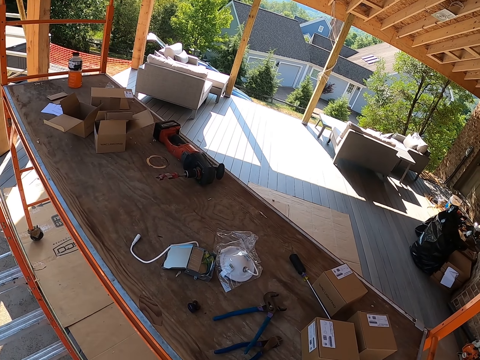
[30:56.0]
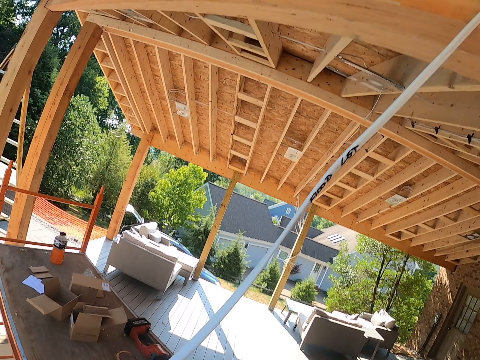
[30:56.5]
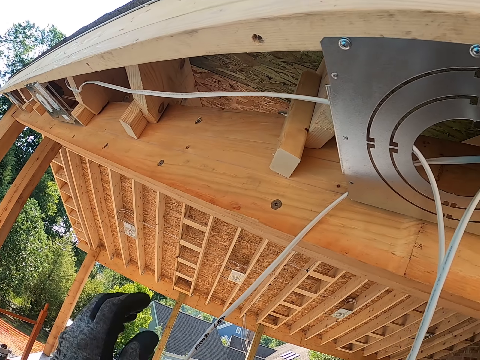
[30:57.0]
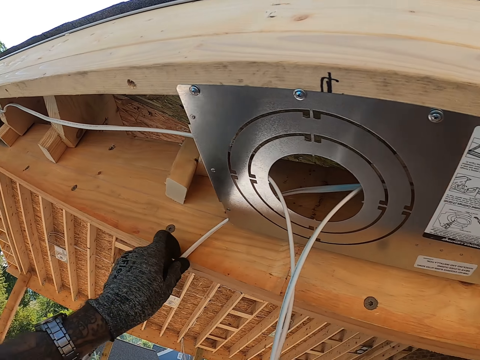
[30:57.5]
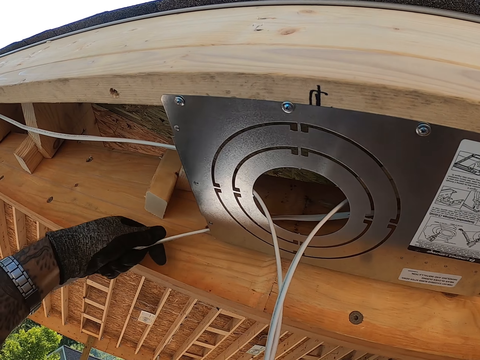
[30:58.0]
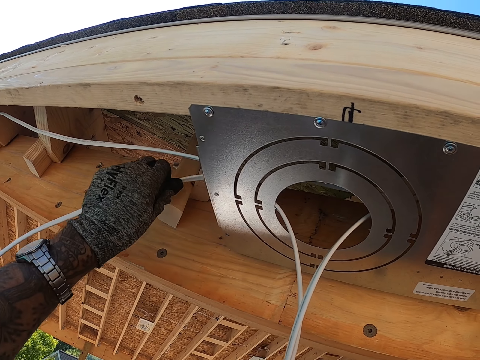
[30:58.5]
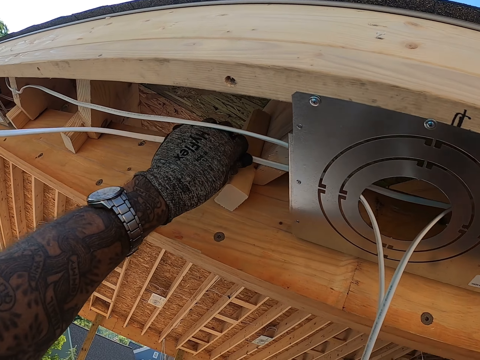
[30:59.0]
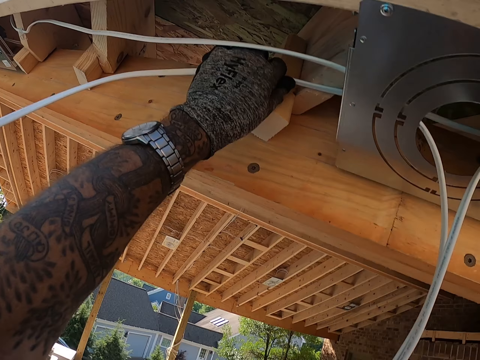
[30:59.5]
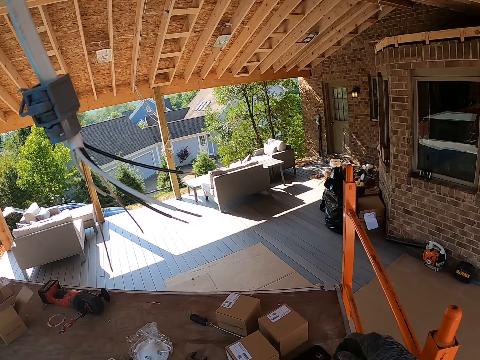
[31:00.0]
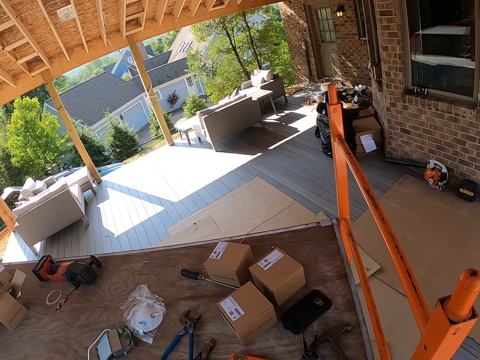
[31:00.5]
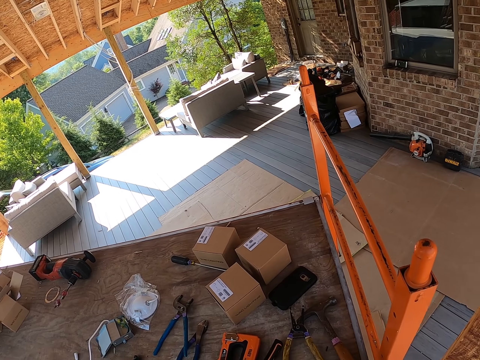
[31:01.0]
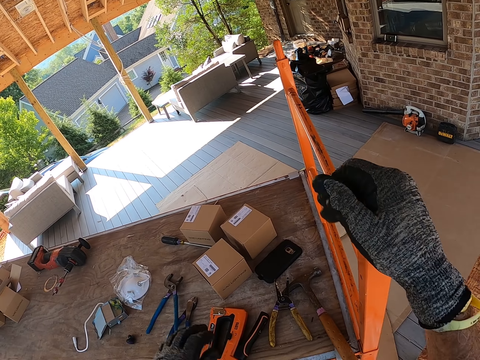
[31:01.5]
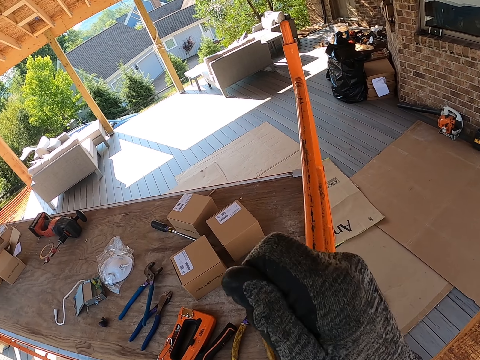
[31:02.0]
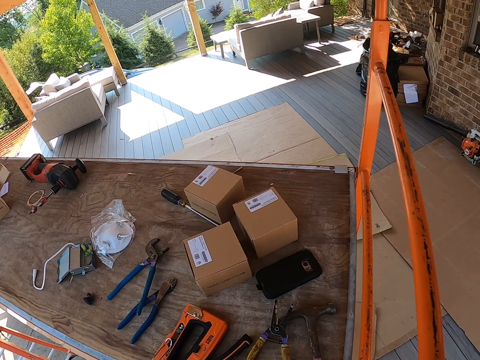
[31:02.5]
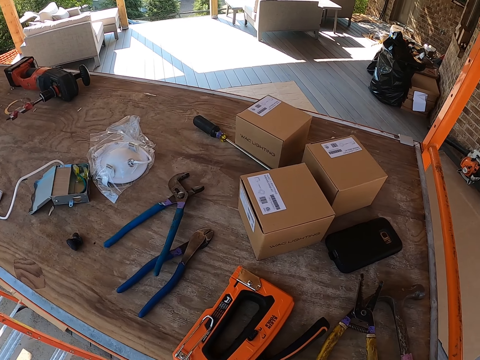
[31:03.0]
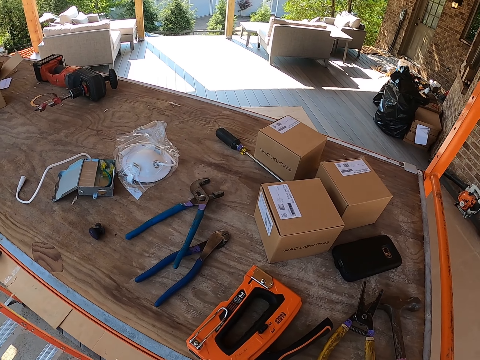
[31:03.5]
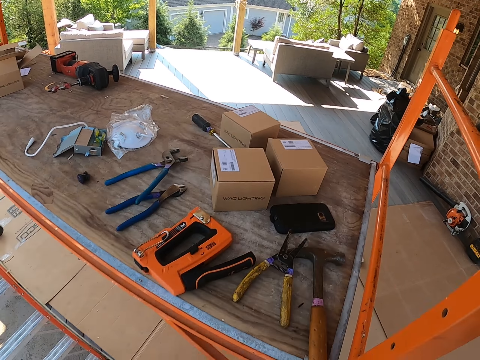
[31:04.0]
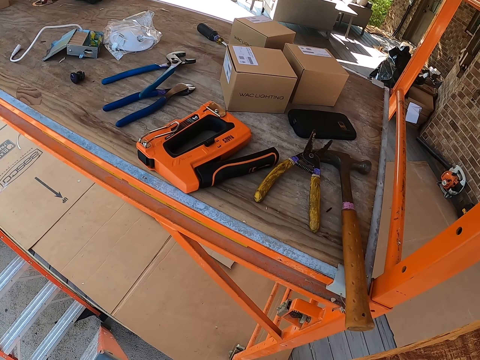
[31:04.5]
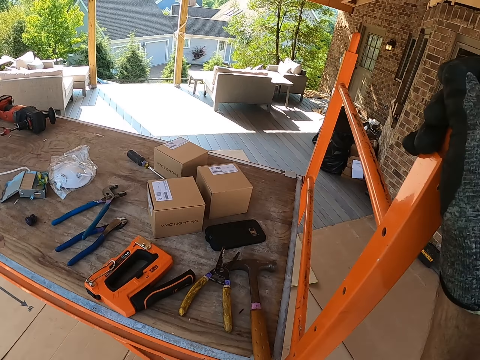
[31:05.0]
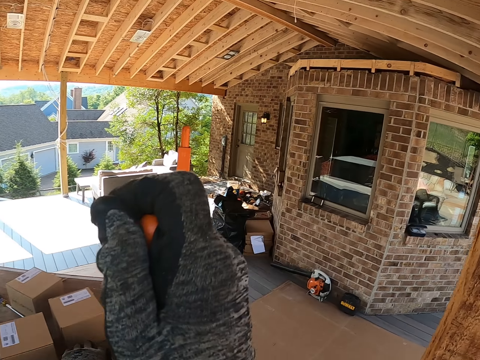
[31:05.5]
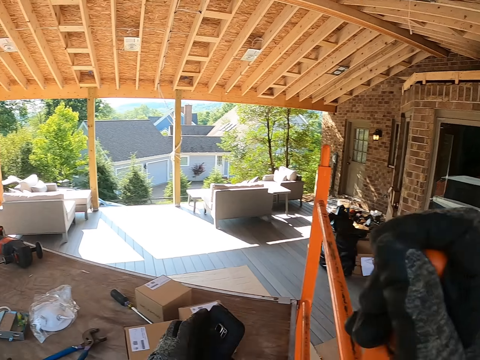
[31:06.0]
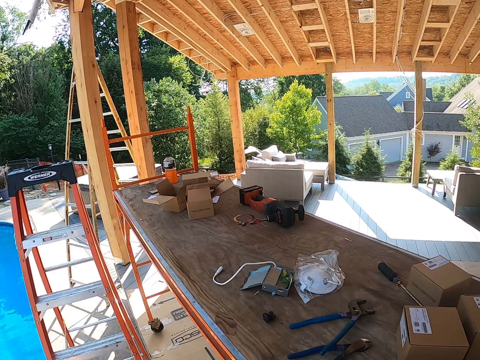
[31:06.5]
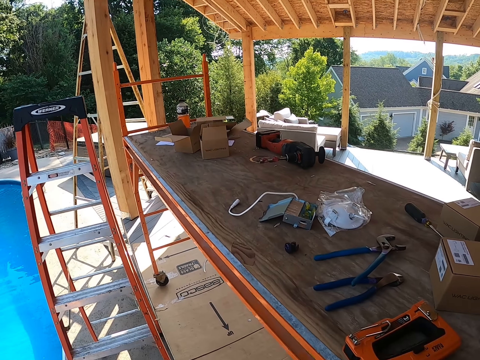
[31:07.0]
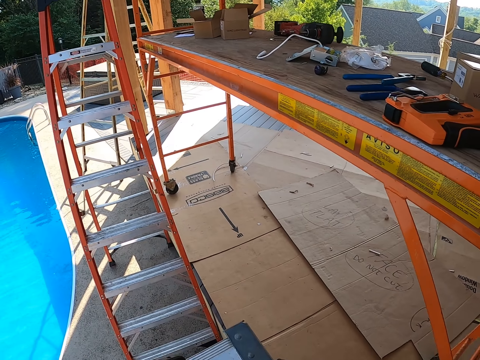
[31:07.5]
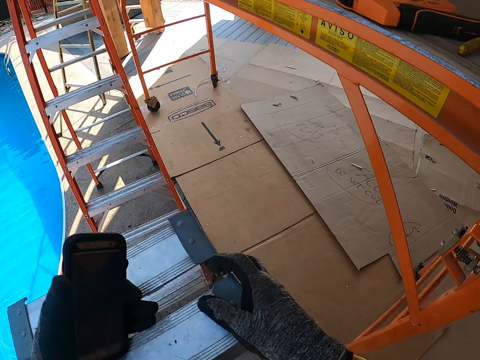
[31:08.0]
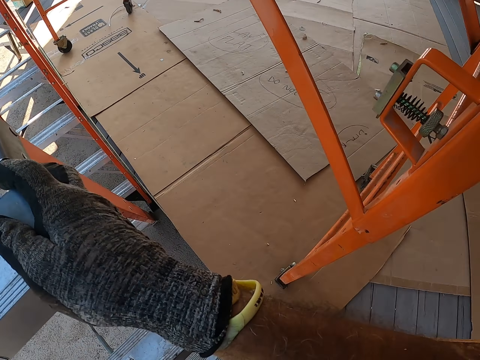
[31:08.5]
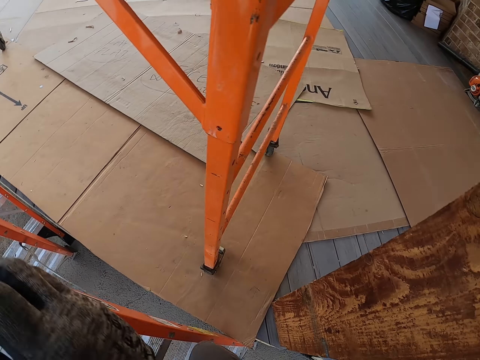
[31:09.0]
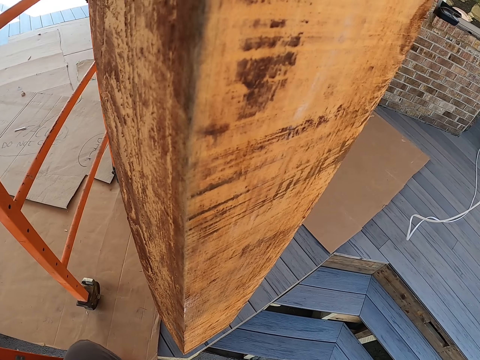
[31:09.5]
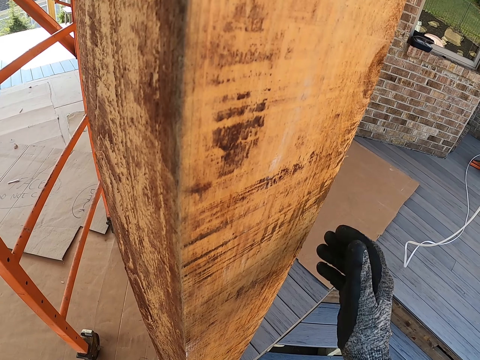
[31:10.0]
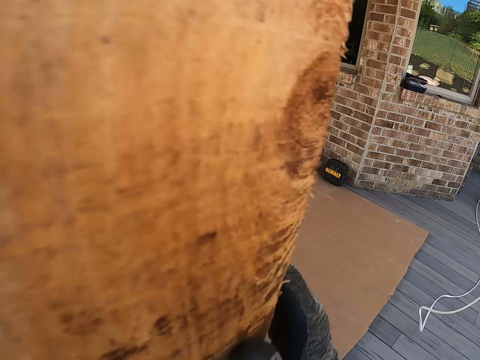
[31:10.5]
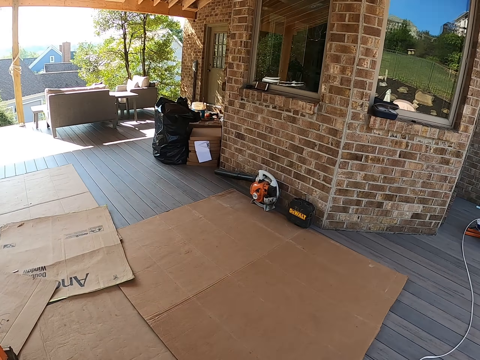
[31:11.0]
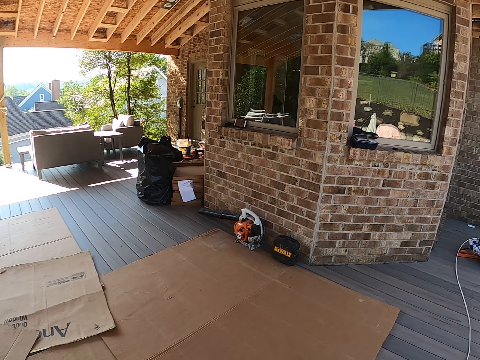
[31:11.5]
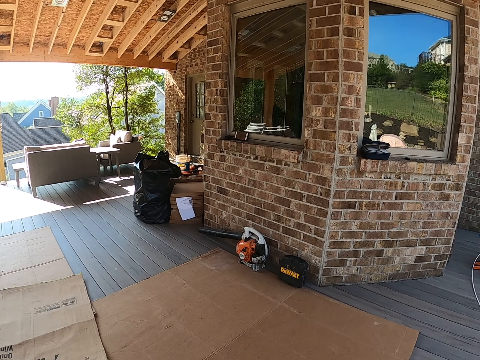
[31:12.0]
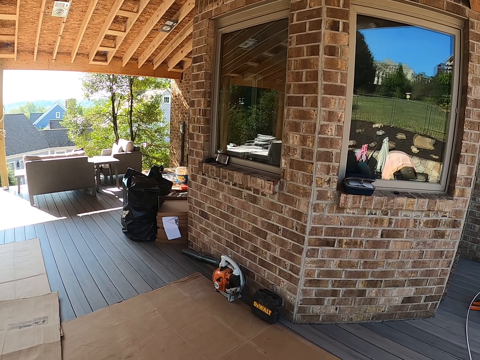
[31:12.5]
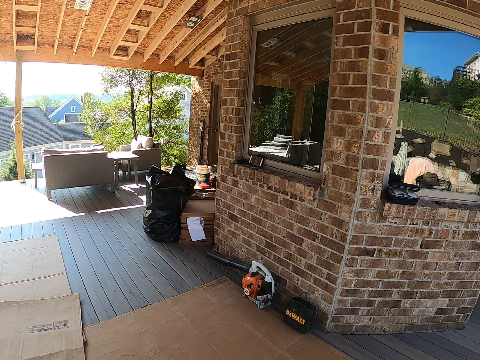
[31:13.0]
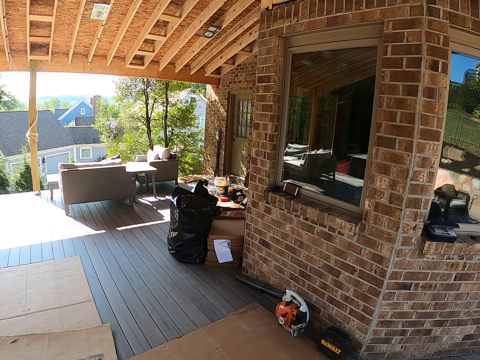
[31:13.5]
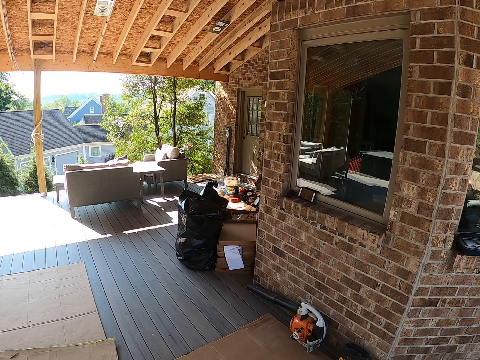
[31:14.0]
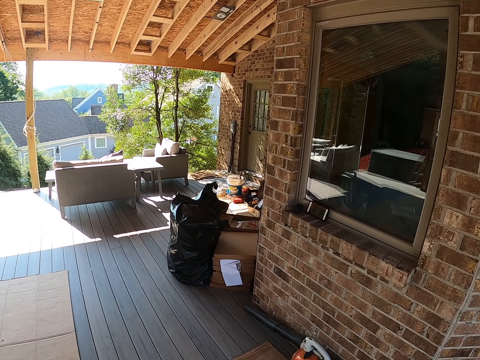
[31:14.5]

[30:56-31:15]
The camera wearer looks around. They hold the cable. They place the cable on wood. They place their hand on the table. They look around. They climb down the stairs. They hold the wood. They walk around the compound.

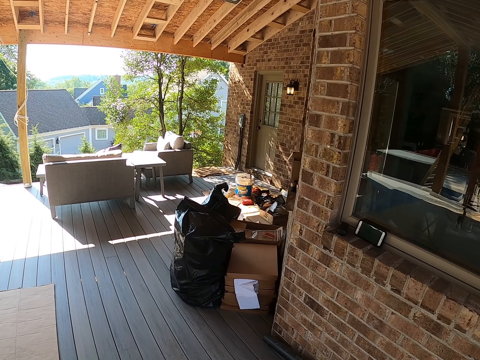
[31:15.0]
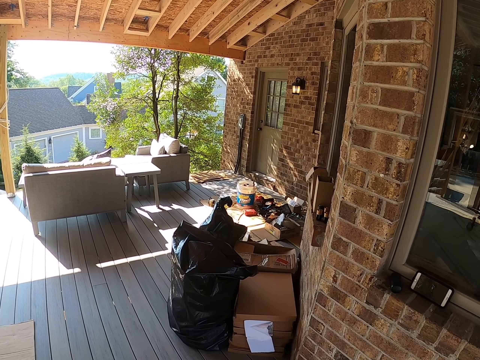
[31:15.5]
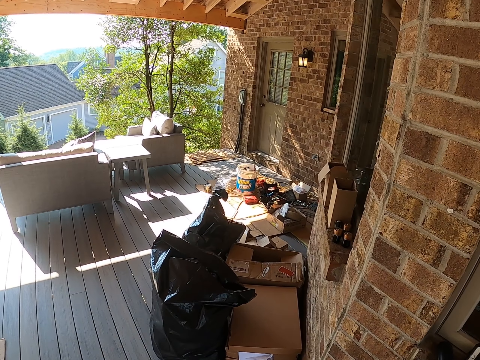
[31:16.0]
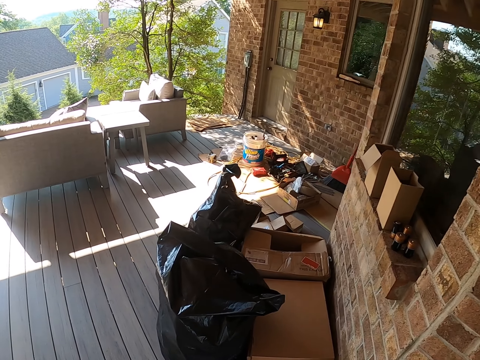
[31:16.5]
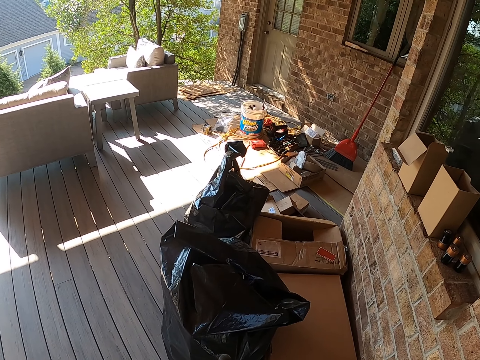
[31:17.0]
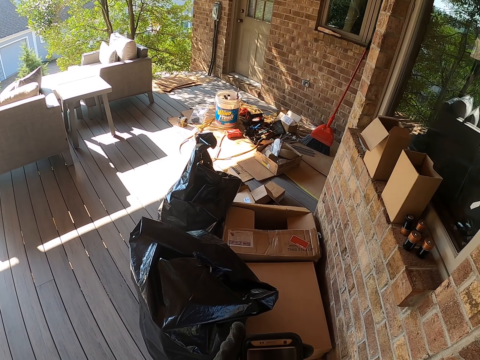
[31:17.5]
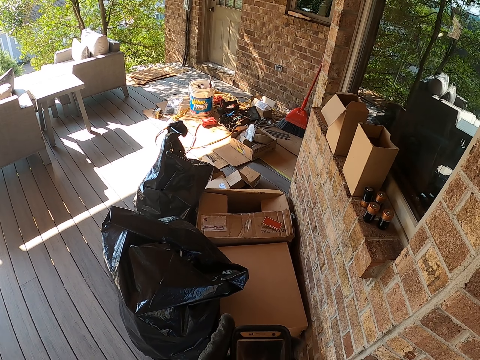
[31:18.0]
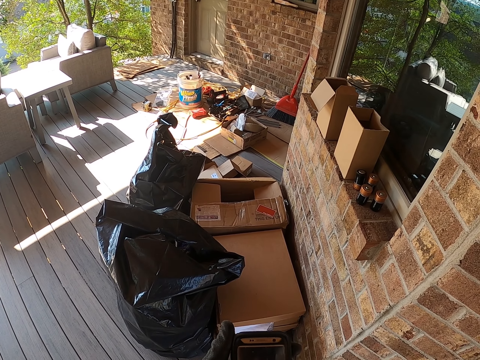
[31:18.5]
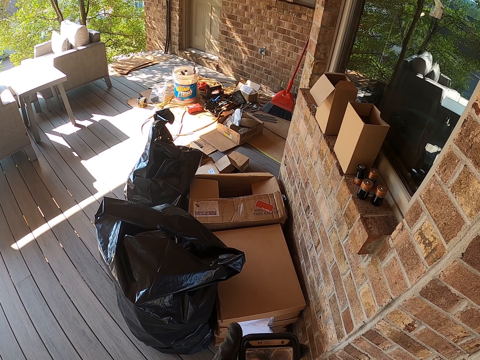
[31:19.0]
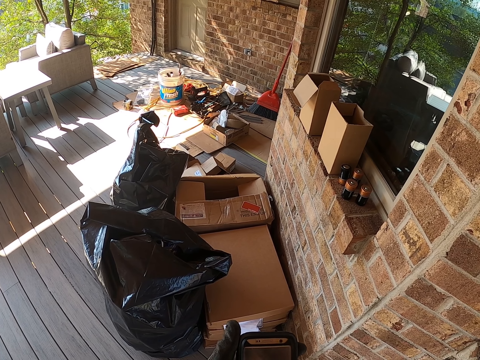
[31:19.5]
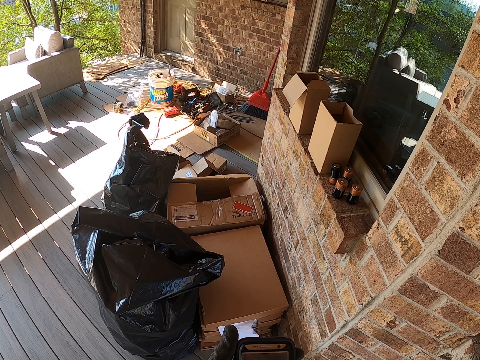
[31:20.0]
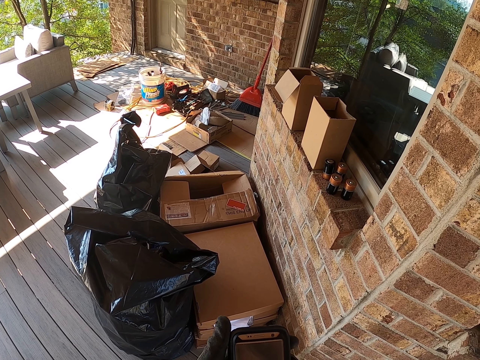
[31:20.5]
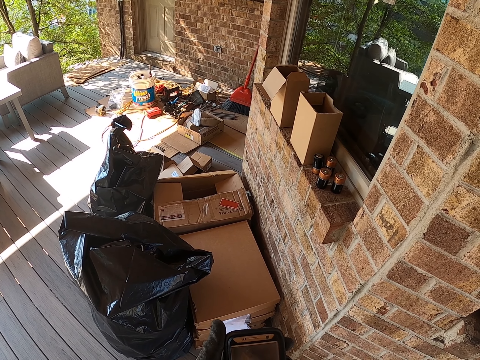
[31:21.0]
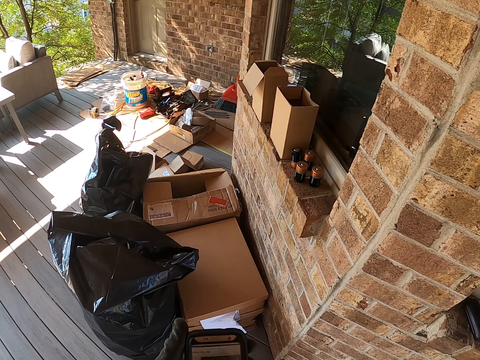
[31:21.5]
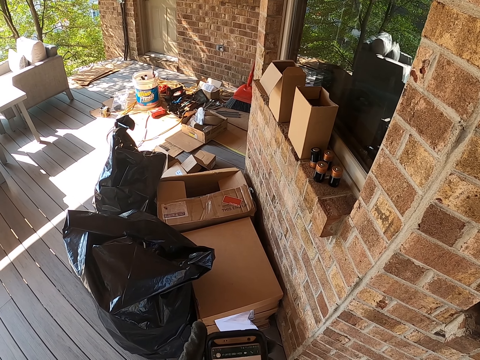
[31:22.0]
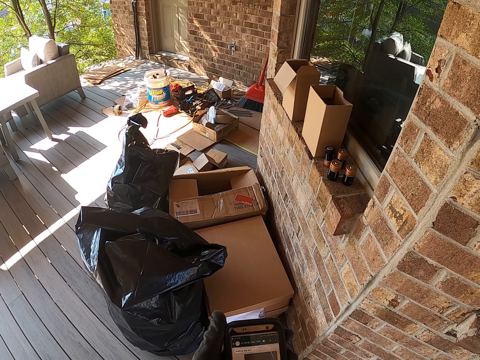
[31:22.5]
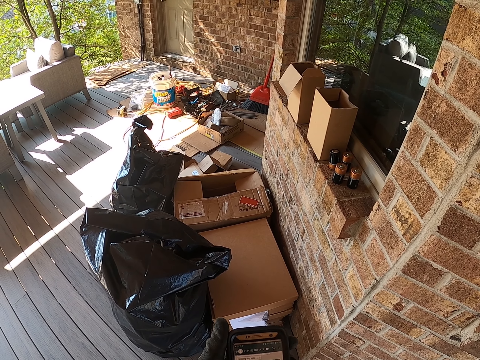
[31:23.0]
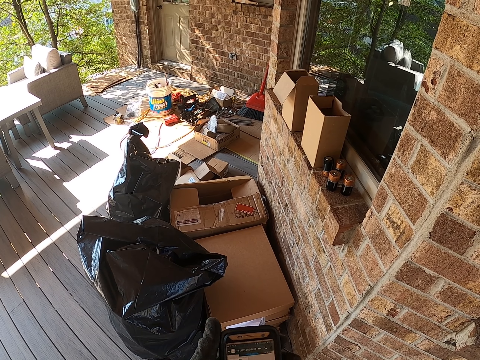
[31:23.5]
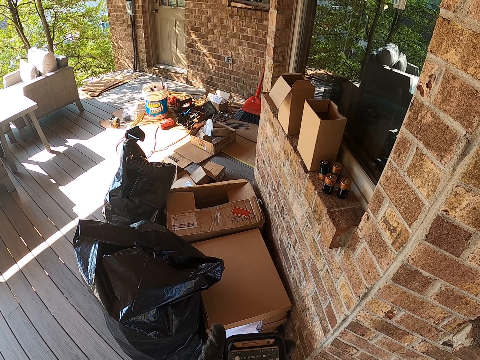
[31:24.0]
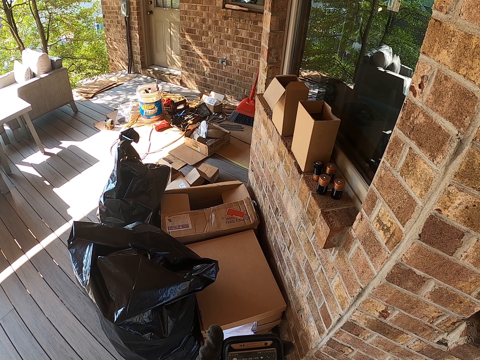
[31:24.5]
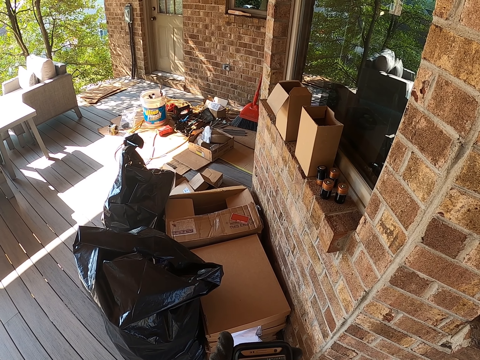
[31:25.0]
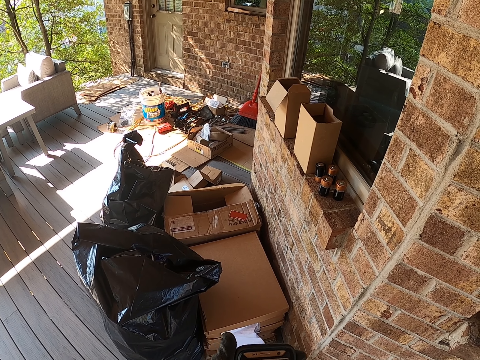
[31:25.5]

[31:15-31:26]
The camera wearer operates a phone. They stare at the phone.
